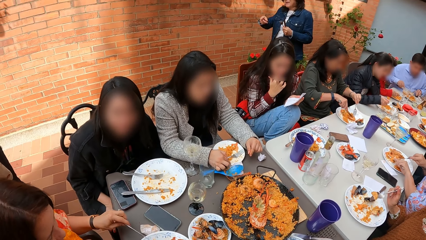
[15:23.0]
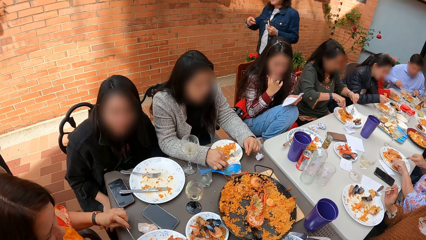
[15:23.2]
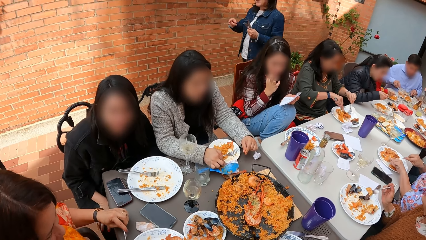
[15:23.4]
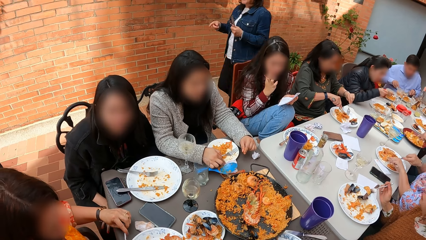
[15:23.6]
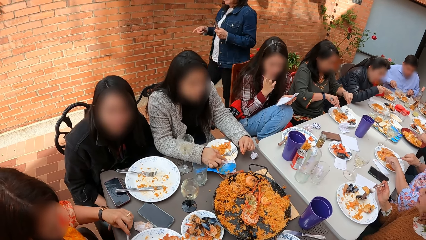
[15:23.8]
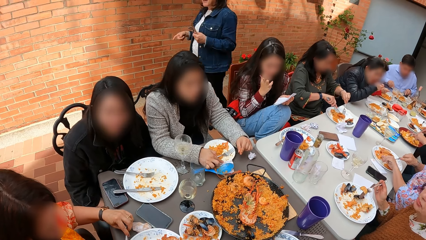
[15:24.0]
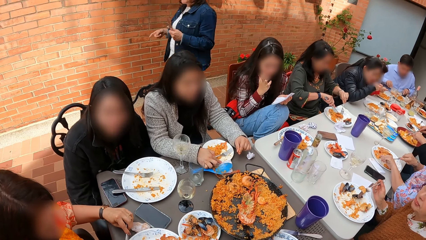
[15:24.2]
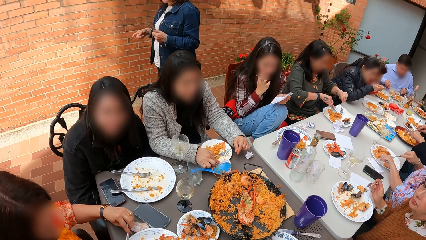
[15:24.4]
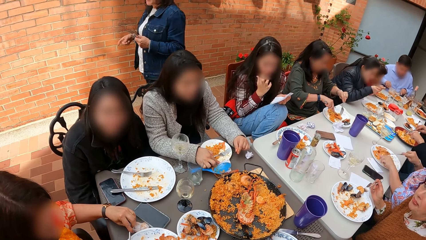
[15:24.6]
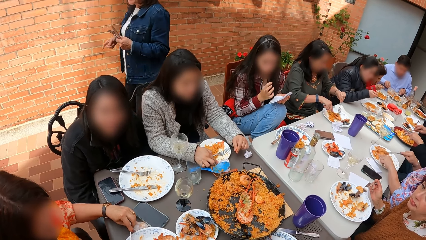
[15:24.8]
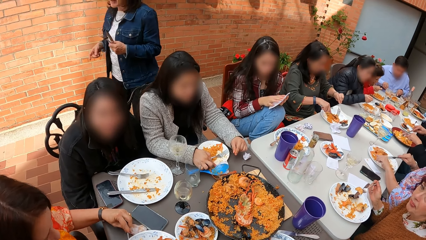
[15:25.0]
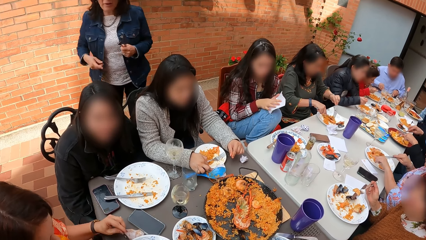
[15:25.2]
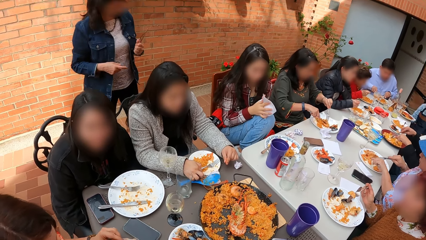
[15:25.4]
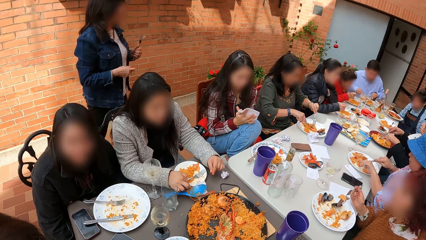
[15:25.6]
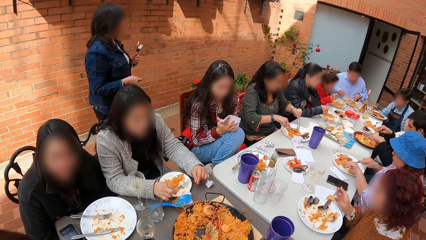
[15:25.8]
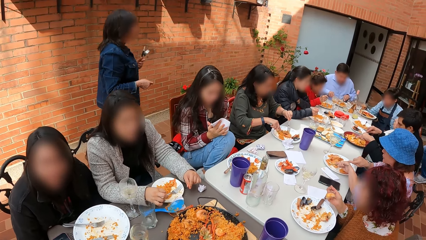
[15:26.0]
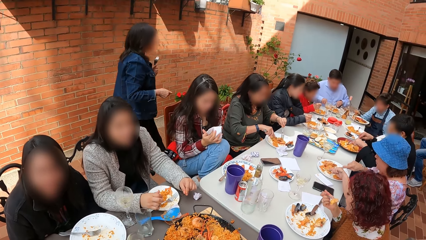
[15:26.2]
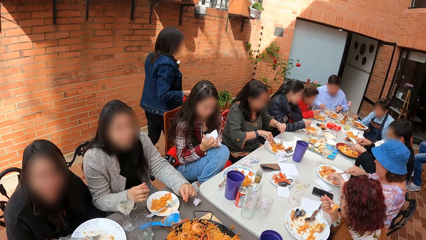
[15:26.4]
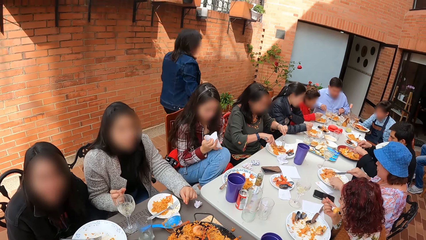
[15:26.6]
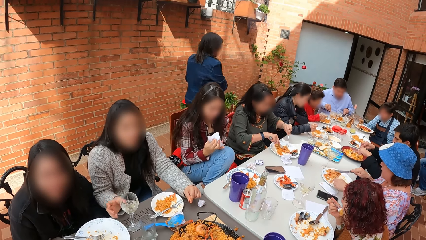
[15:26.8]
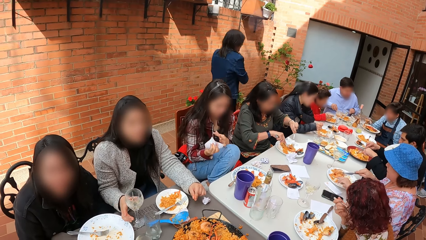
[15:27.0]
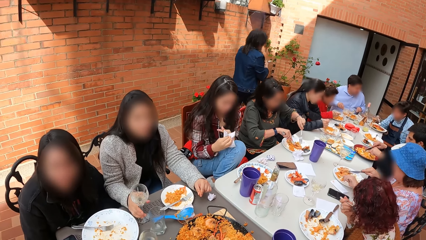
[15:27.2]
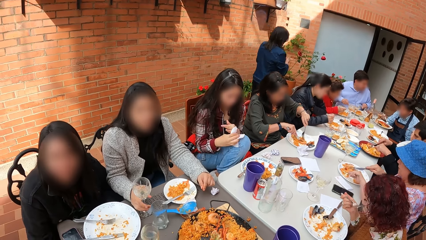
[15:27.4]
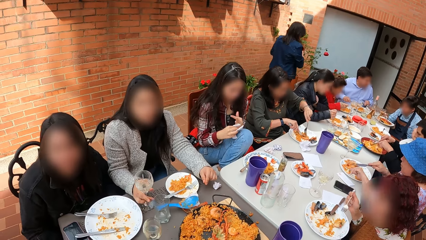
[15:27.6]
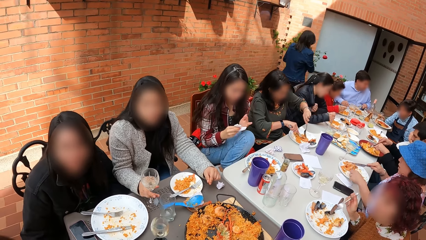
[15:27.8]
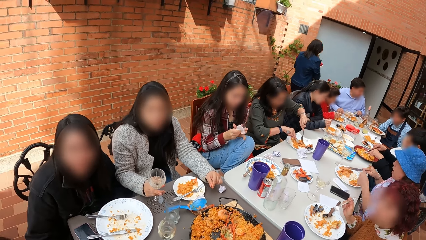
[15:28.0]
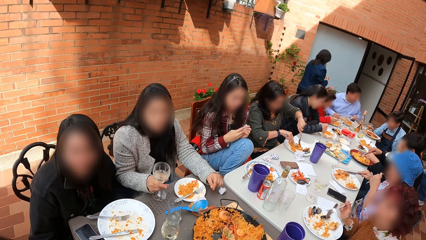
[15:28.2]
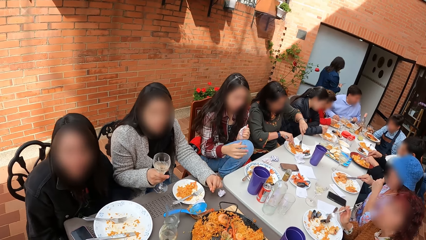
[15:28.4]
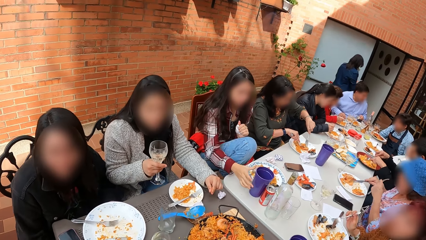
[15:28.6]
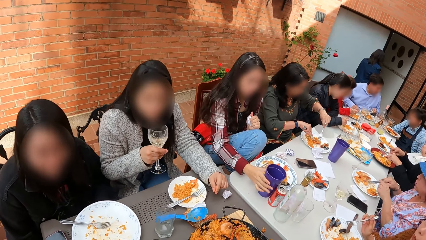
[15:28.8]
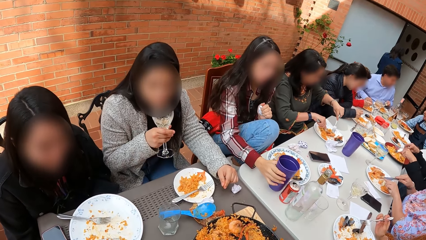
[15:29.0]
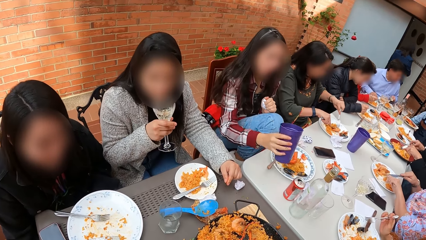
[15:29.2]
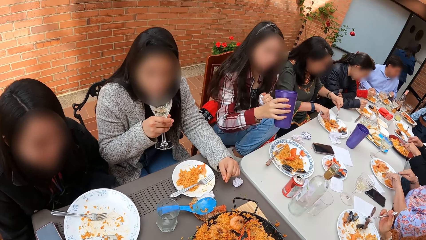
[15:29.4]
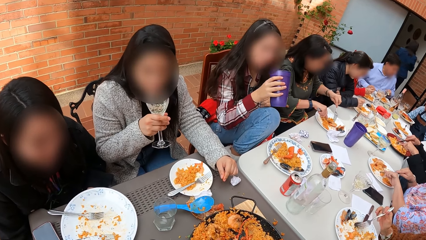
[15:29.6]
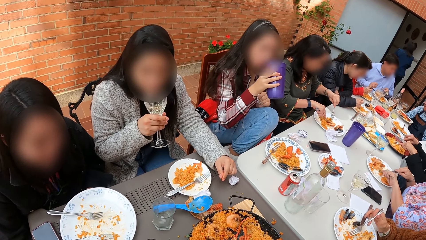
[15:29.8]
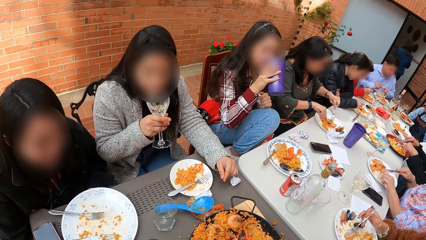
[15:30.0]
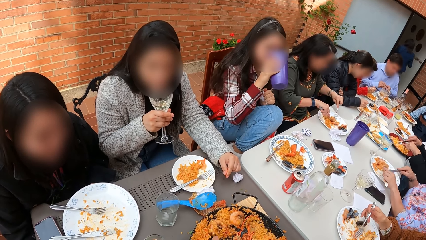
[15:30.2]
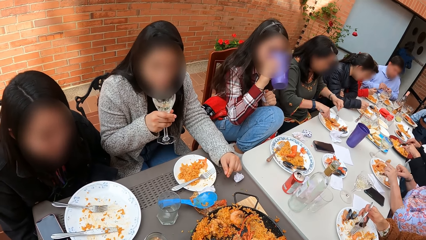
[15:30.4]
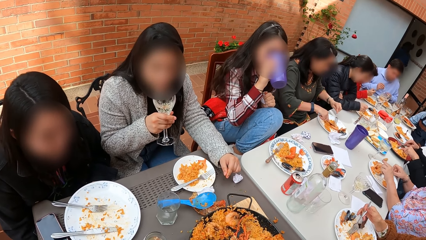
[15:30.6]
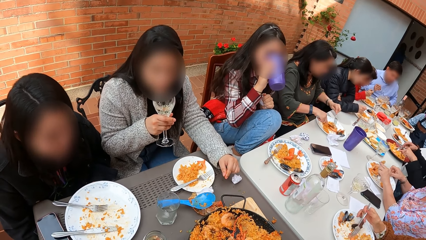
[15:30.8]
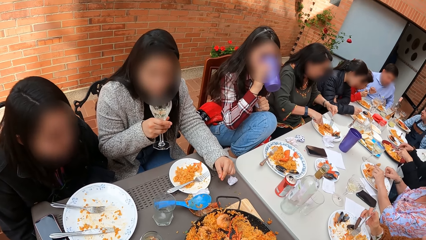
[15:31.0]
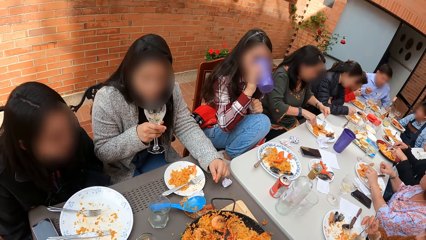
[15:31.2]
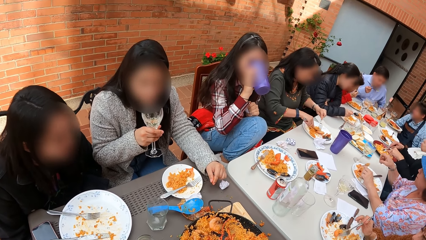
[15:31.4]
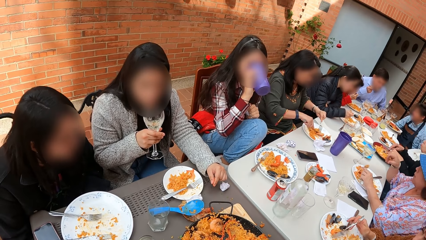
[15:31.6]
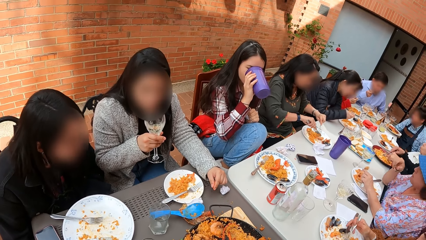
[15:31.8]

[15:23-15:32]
The camera wearer looks around.

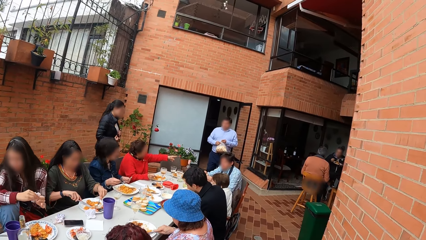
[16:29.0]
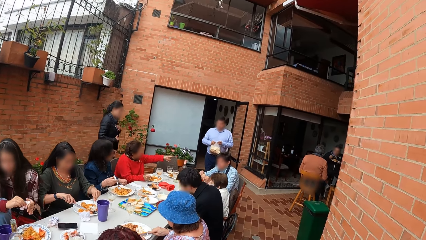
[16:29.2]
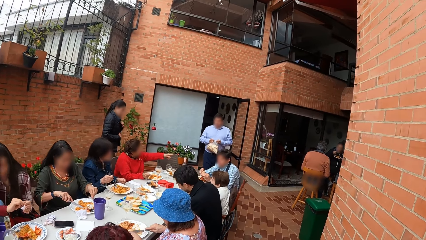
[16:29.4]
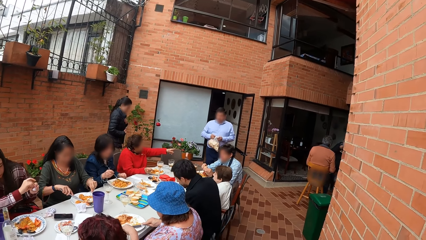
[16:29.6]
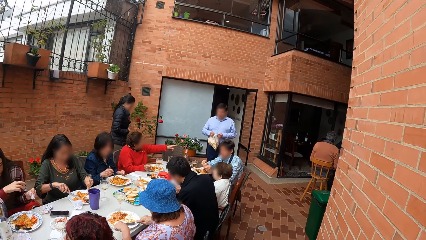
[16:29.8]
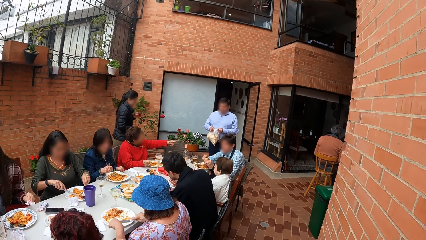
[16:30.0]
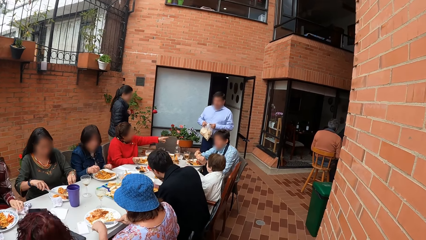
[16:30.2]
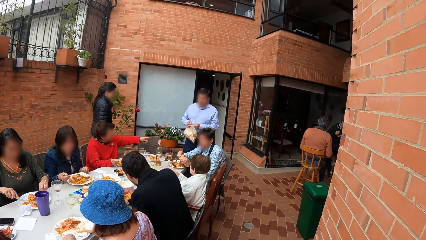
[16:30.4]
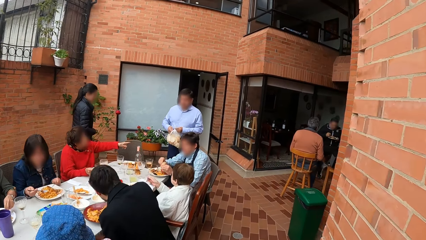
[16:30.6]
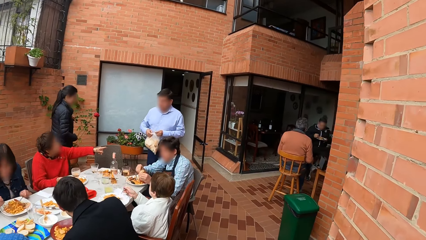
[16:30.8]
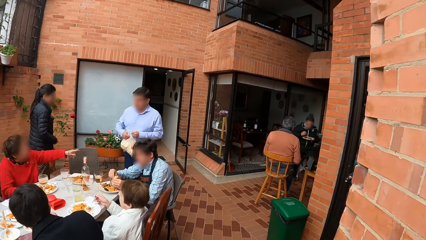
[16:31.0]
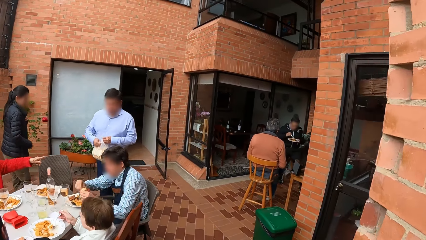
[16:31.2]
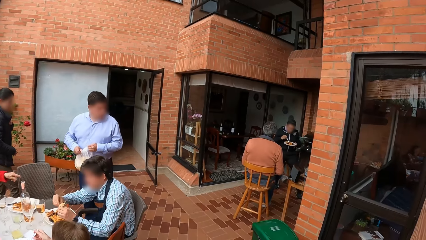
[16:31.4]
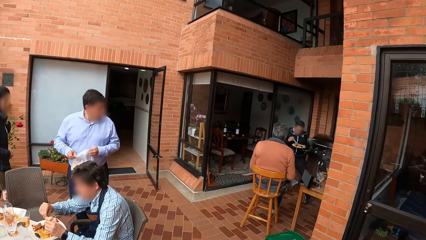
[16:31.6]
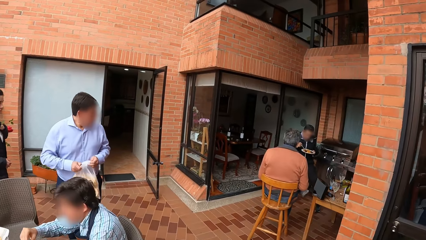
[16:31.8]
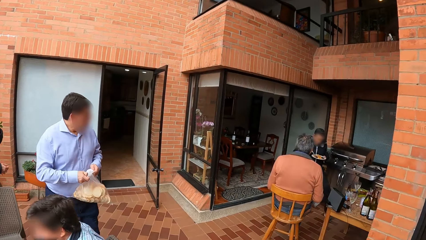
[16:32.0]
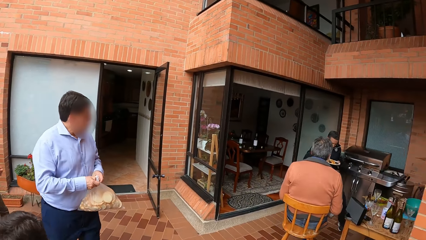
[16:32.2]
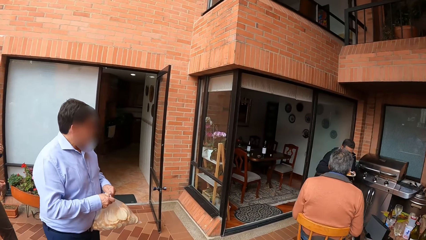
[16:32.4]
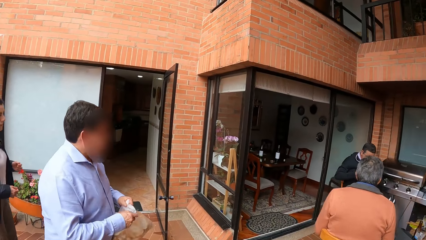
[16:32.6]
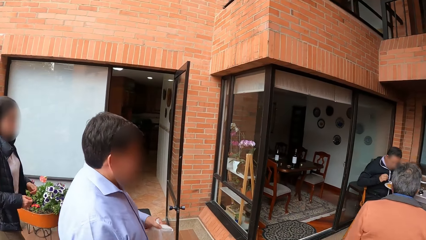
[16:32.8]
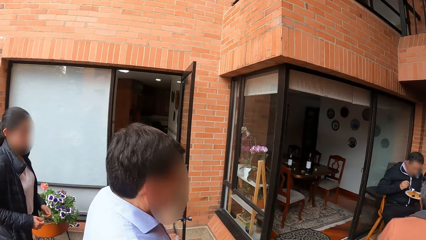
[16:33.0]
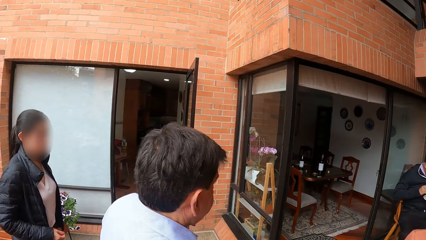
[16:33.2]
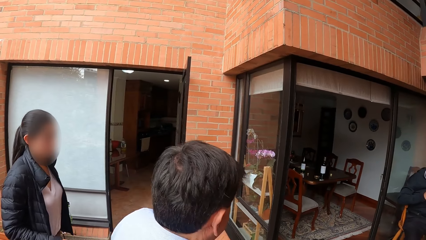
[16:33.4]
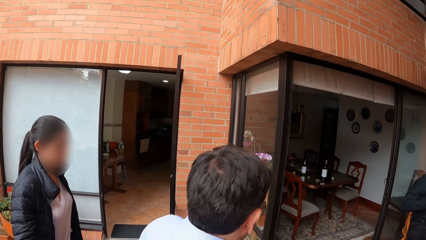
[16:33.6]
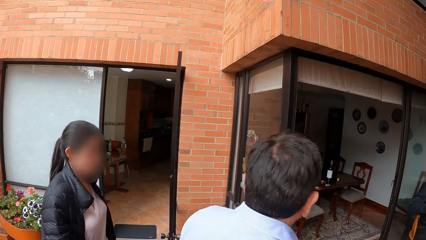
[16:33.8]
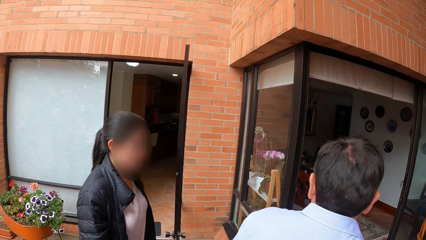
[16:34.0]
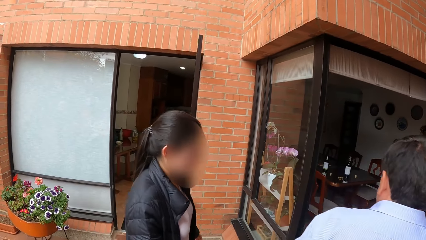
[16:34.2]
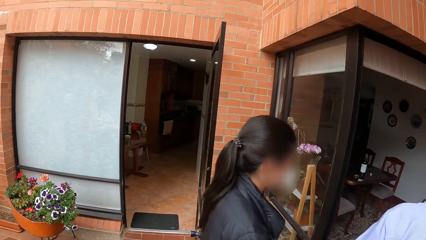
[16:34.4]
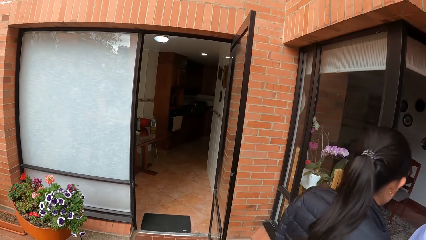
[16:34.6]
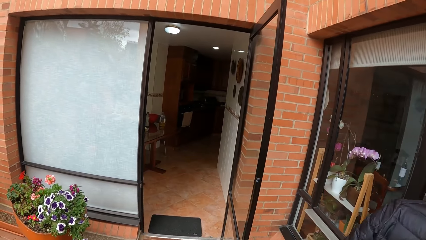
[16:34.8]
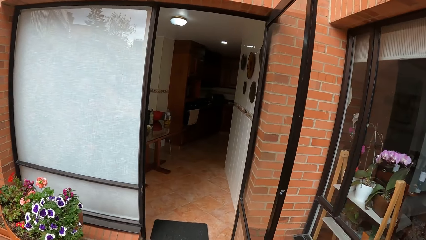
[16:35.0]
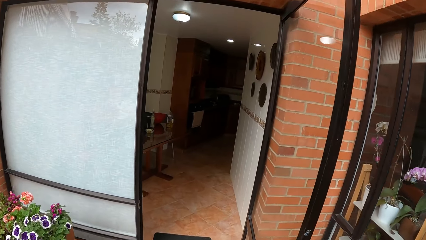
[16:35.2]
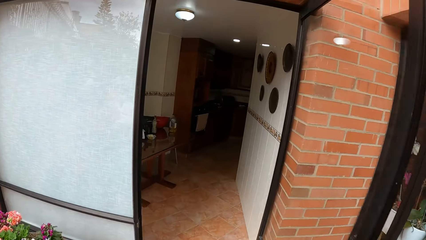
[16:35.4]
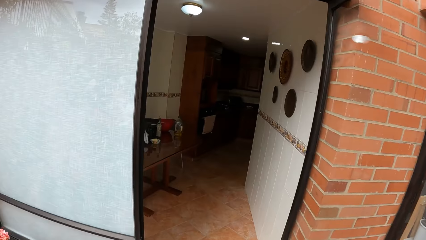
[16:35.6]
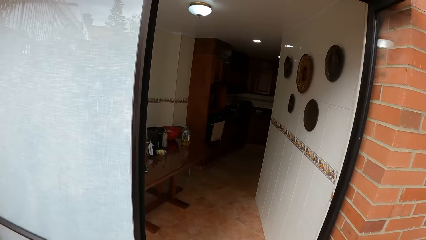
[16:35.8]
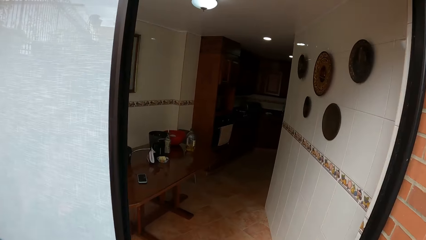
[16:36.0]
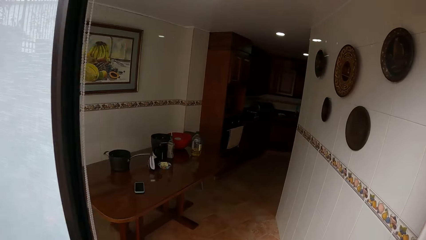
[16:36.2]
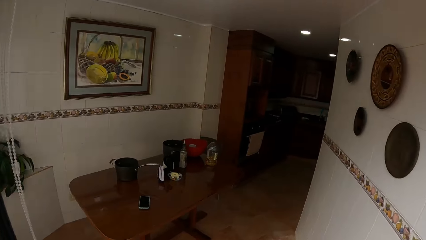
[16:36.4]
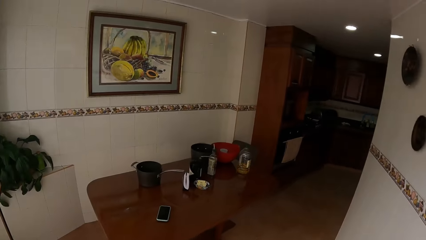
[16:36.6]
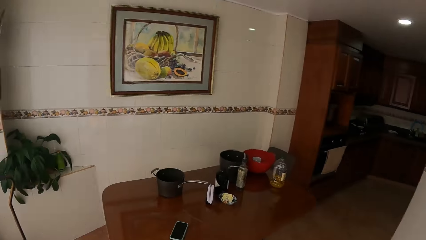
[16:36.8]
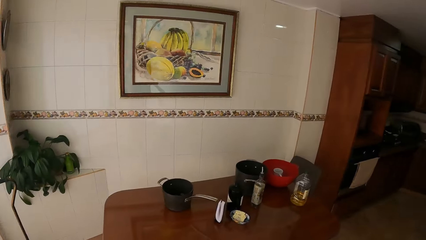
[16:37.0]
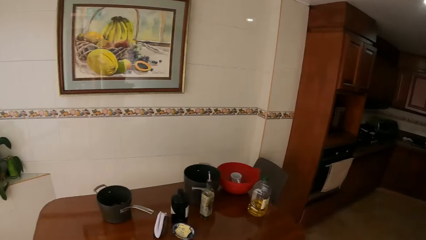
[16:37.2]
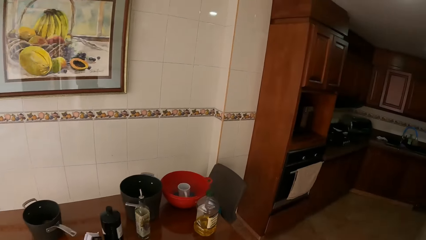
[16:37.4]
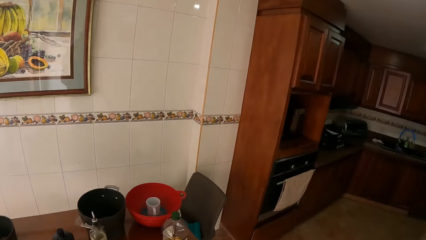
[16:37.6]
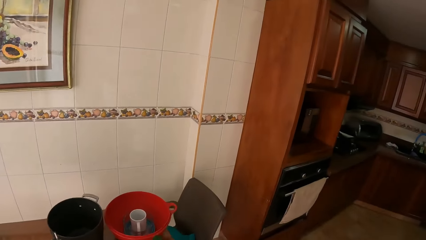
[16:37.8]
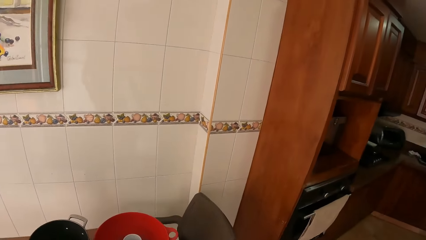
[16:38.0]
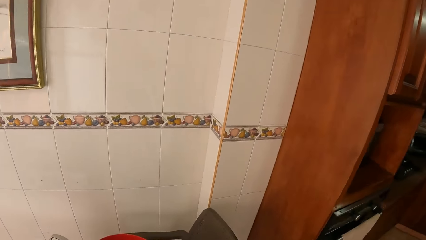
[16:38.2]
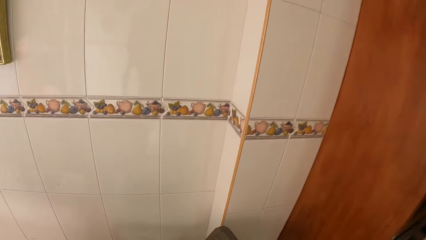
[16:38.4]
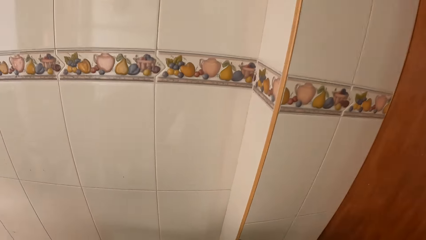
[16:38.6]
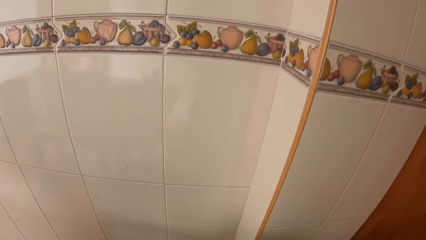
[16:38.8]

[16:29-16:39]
The camera wearer walks. They enter the house.
